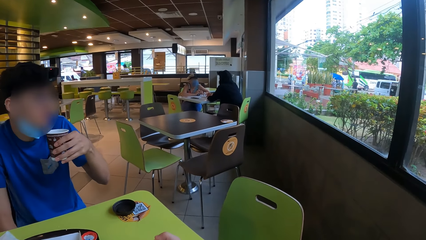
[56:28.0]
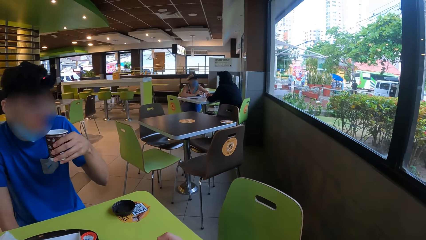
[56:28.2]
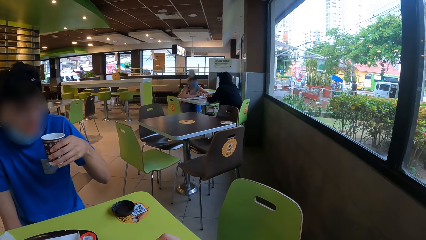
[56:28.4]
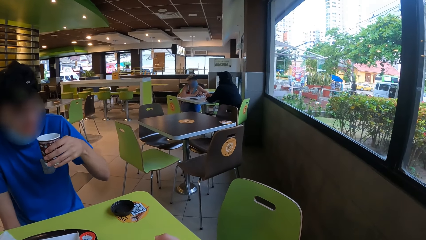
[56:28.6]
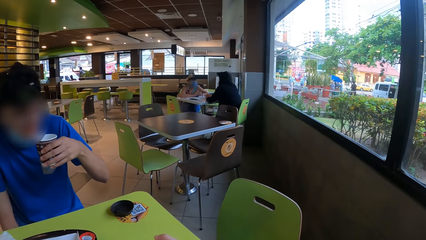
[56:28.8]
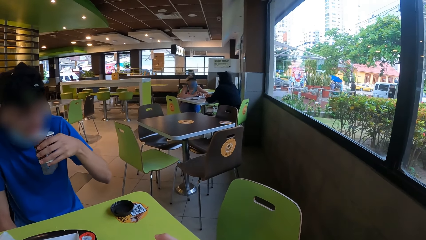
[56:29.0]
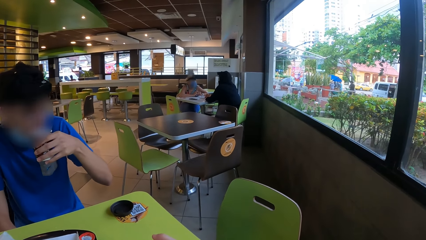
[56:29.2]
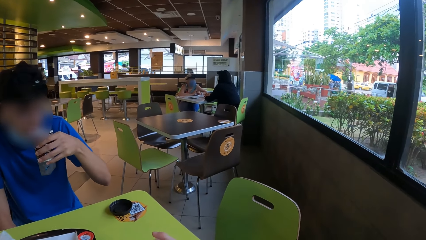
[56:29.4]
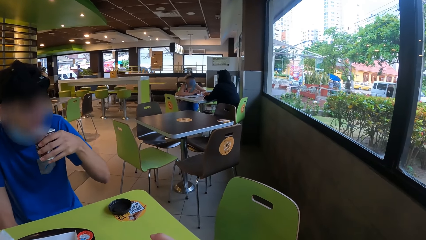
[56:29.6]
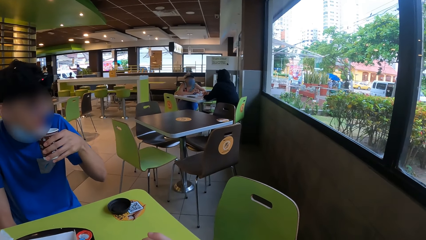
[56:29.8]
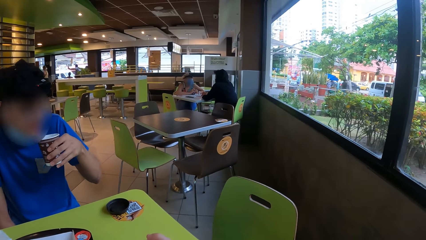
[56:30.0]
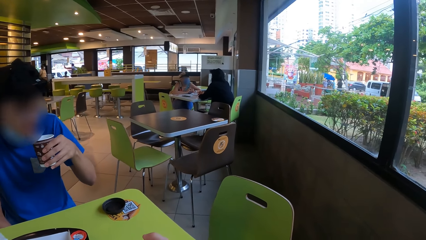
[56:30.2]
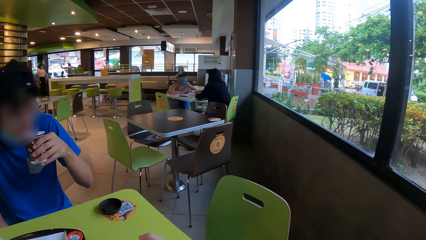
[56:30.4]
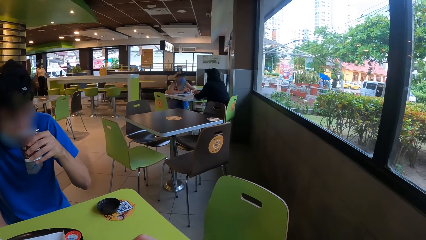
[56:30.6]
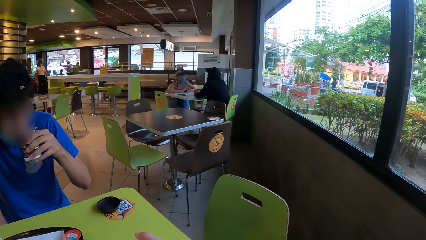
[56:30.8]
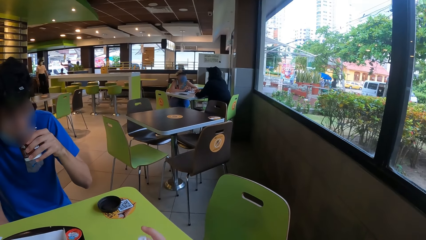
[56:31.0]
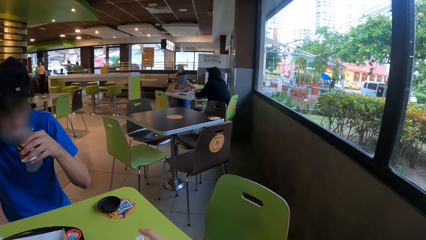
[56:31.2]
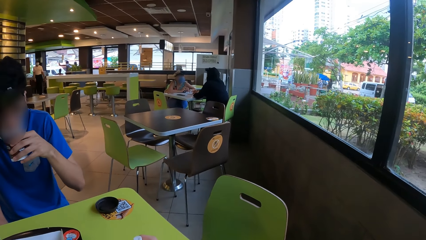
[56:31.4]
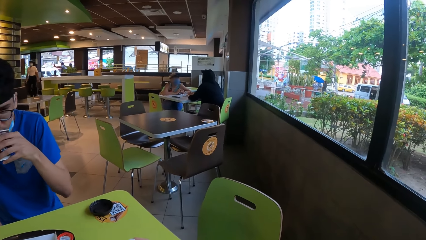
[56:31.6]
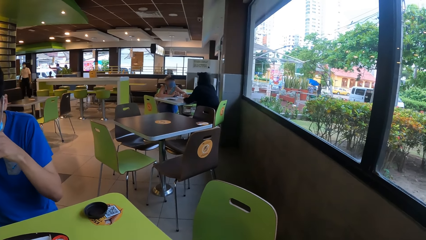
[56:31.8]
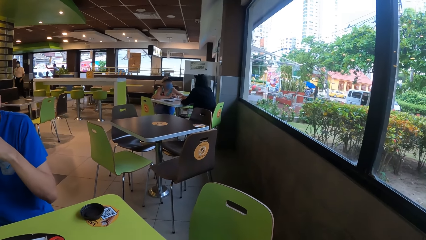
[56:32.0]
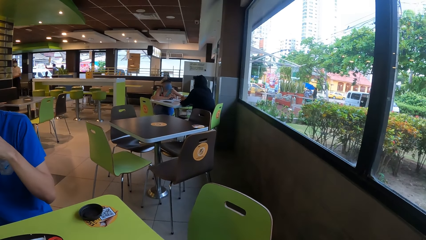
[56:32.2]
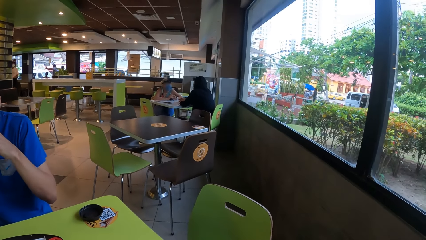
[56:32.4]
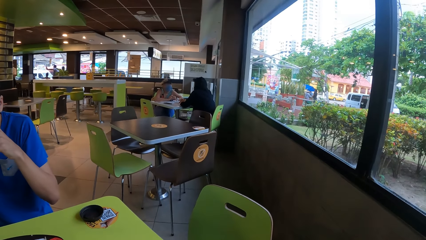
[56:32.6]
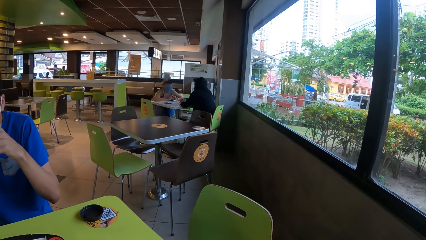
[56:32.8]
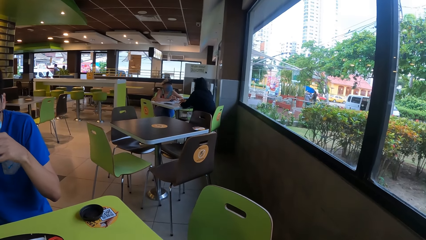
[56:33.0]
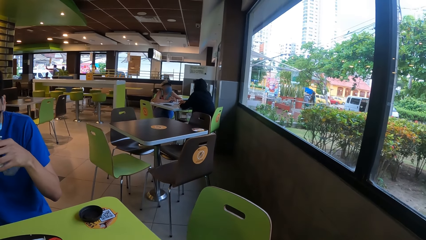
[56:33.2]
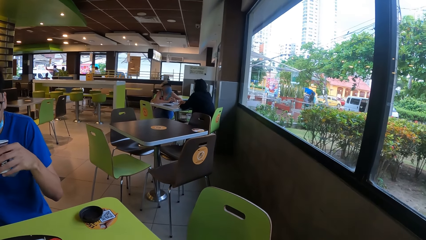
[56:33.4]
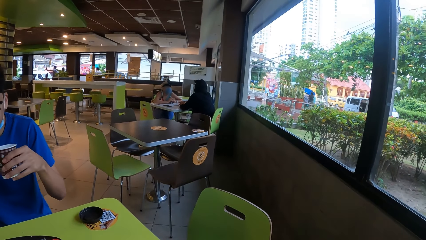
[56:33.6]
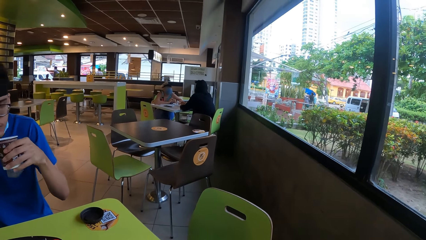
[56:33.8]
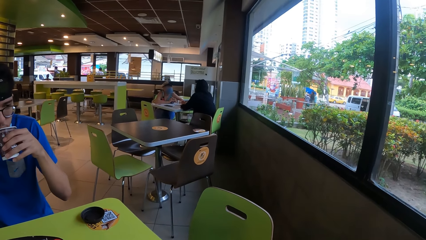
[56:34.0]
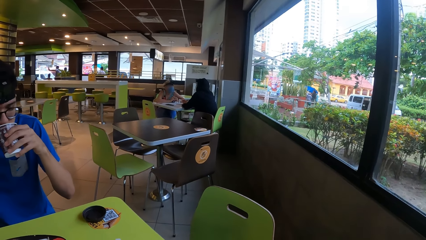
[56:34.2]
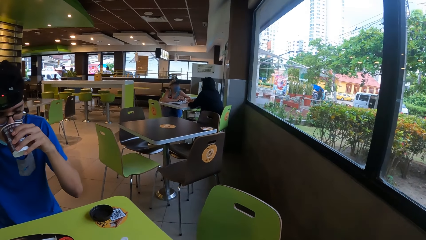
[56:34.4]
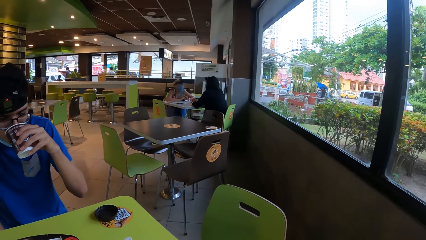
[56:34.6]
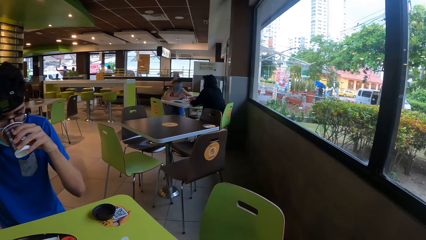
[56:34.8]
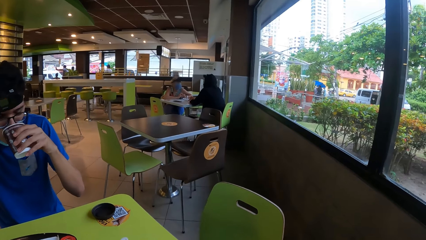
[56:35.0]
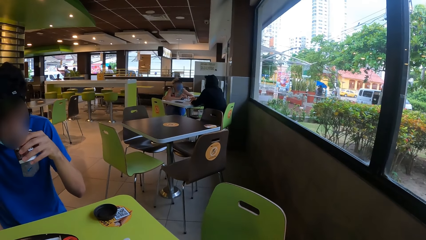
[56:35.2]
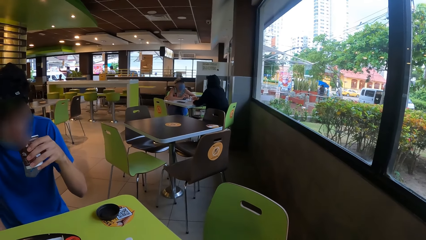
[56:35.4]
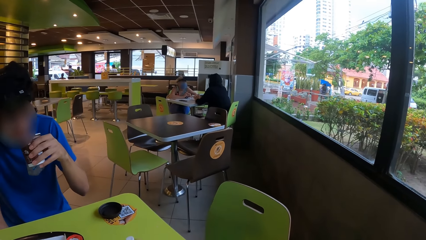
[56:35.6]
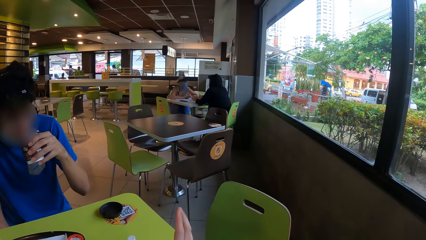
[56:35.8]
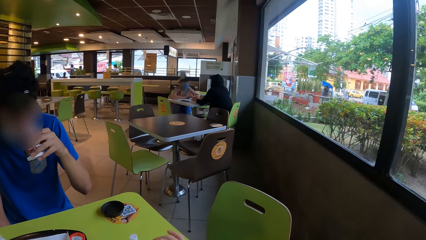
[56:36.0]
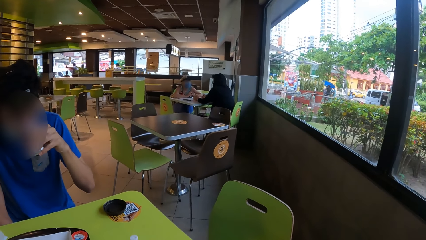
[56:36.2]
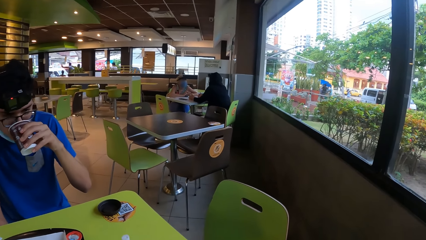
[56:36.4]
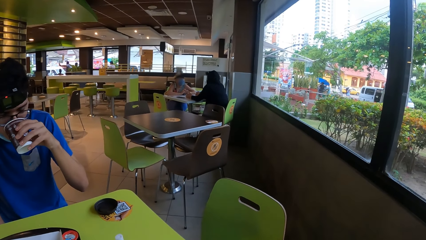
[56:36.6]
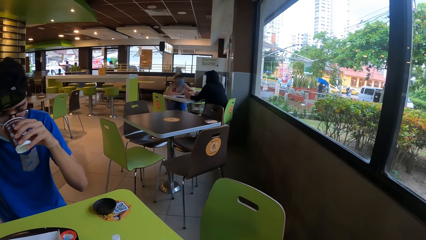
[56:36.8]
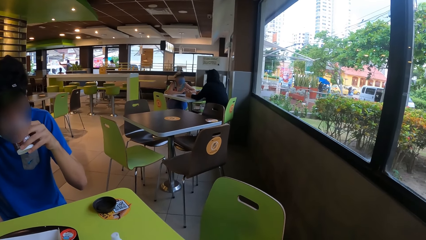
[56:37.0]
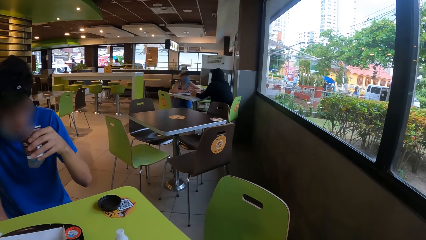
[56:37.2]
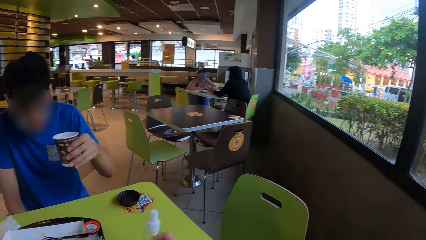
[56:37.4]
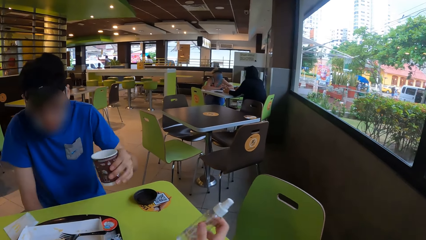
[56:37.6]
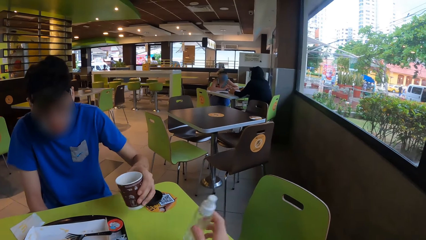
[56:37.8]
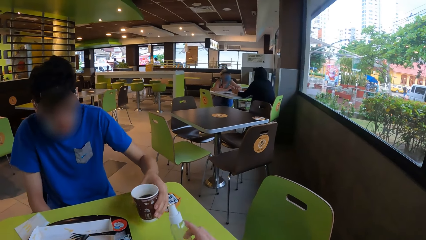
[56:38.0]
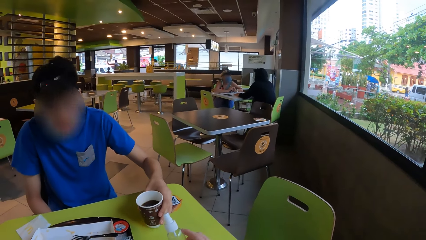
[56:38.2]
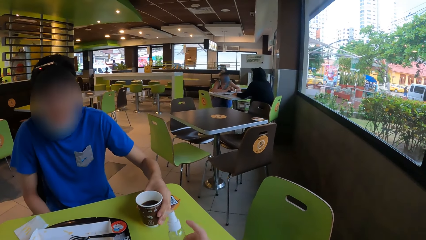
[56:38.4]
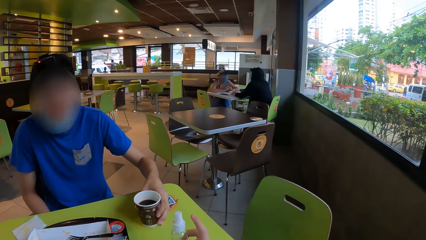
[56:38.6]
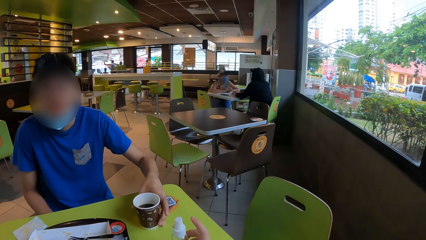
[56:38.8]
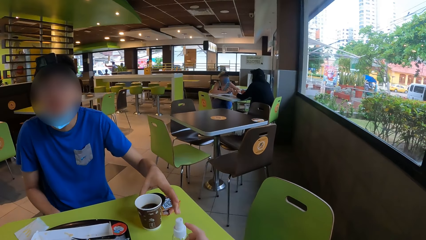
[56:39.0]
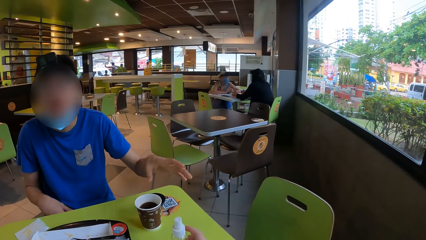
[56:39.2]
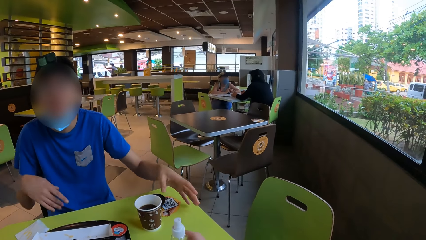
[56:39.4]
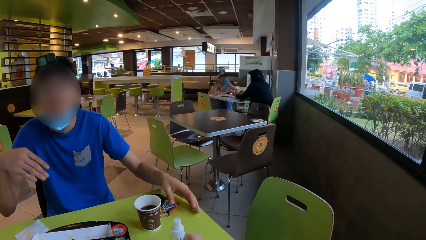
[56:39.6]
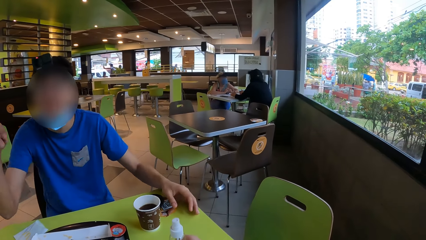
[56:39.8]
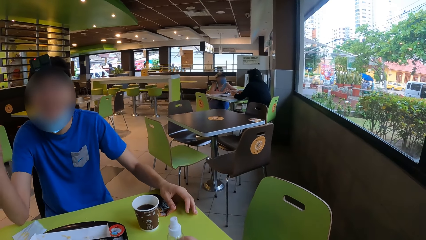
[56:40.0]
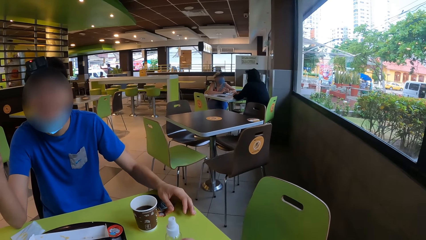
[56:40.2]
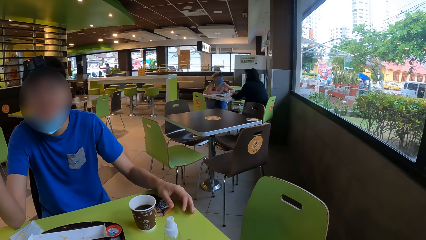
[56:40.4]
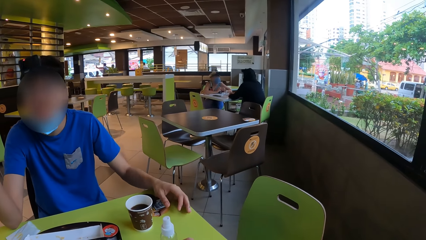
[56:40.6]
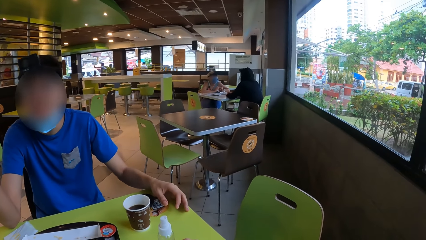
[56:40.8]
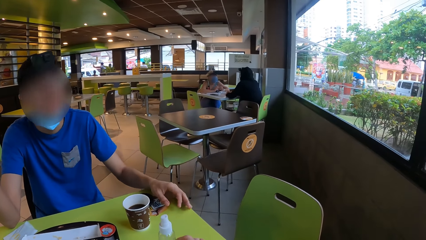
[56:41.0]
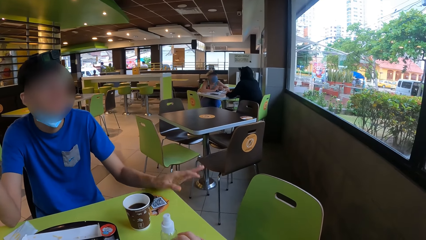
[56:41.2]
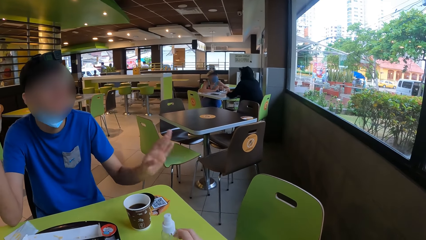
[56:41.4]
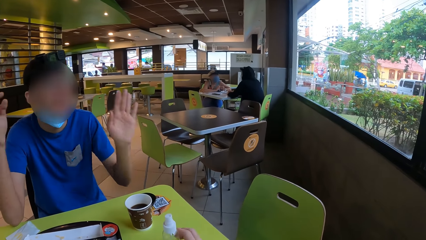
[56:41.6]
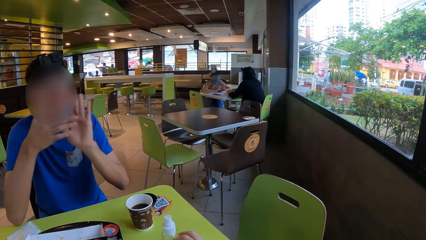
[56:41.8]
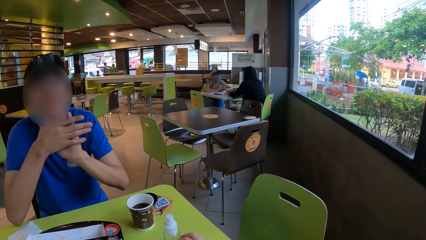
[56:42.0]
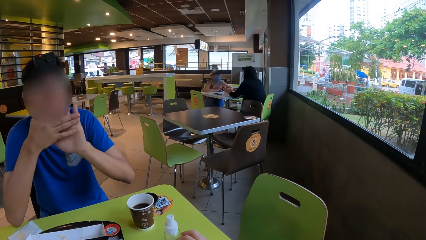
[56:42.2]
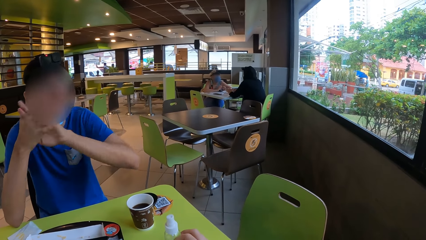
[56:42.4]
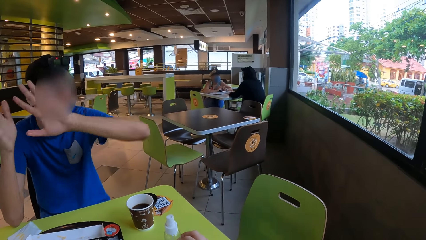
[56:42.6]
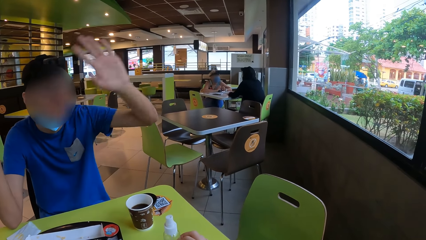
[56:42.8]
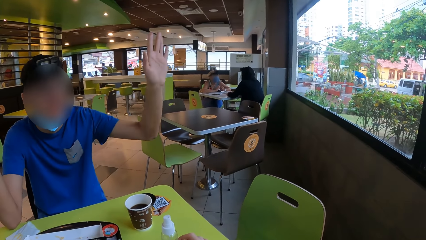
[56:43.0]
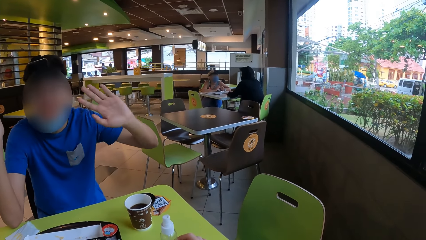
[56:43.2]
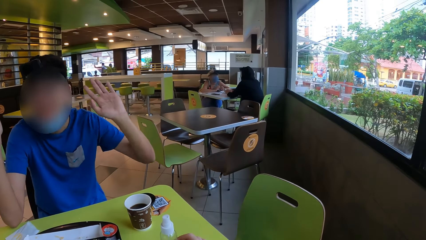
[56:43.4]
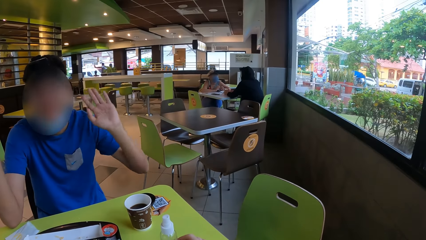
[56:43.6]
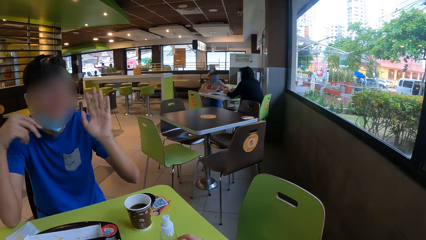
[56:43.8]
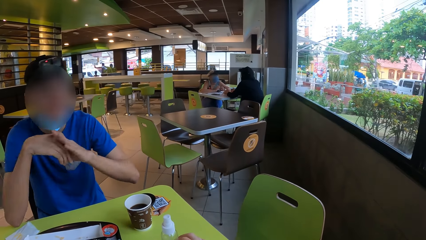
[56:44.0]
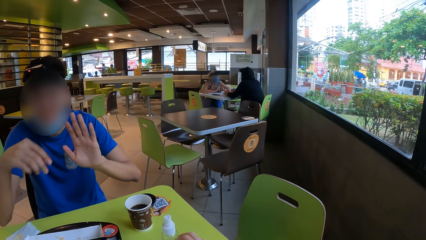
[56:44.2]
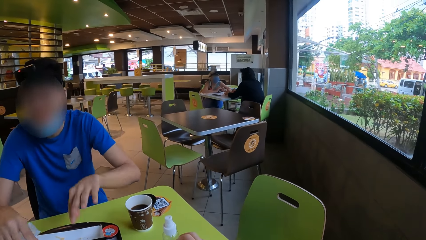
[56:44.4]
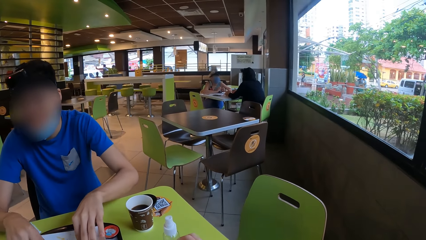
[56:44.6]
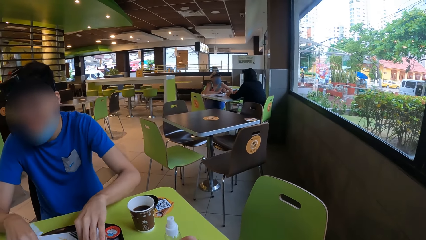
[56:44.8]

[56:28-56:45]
A man lifts up a cup towards his mouth with his left hand. The man drinks coffee. The camera wearer moves a bottle. The man puts down the coffee cup on a table. The camera wearer puts down the bottle on the table. The man moves a hand and interacts with the camera wearer.
